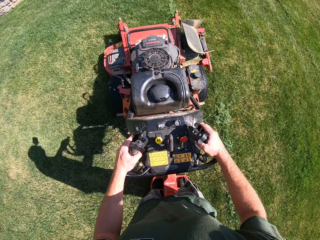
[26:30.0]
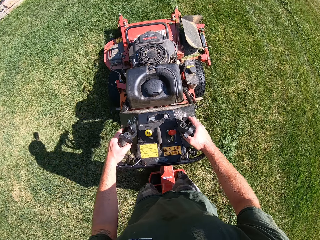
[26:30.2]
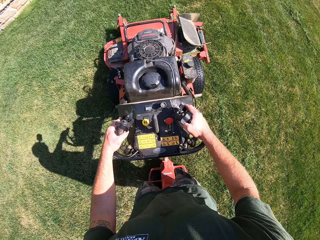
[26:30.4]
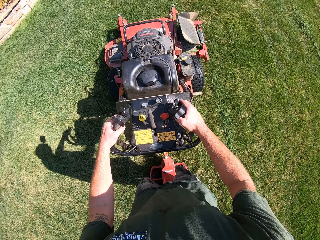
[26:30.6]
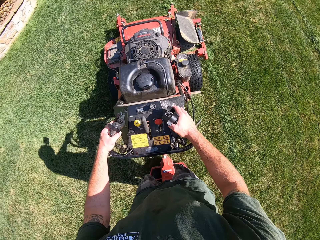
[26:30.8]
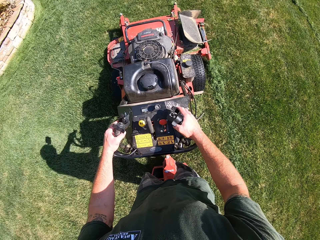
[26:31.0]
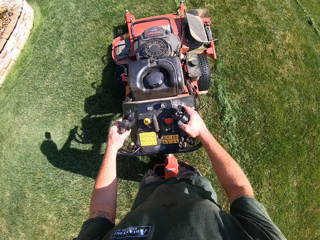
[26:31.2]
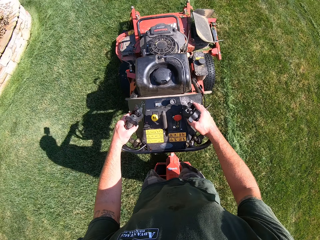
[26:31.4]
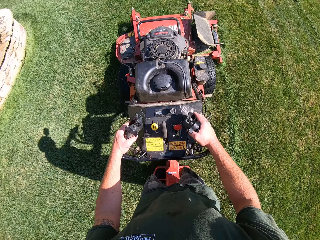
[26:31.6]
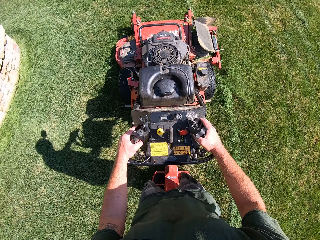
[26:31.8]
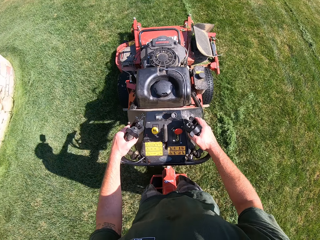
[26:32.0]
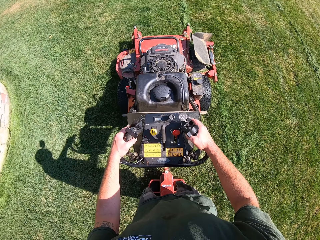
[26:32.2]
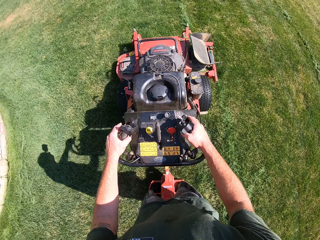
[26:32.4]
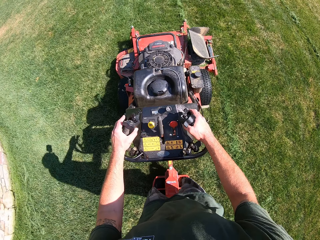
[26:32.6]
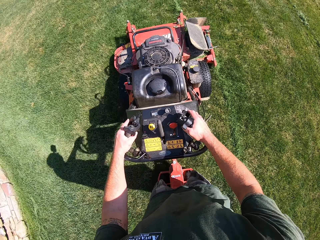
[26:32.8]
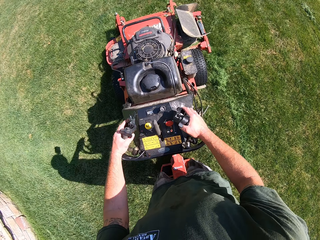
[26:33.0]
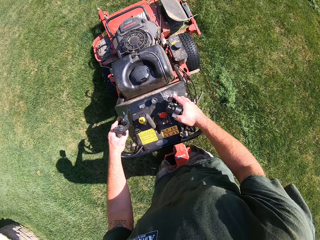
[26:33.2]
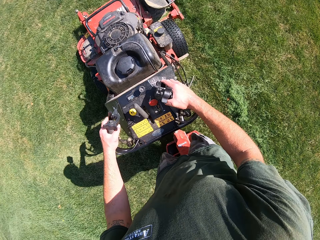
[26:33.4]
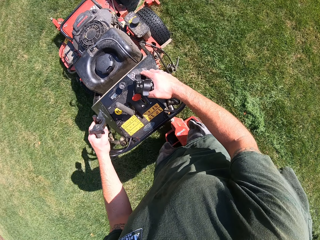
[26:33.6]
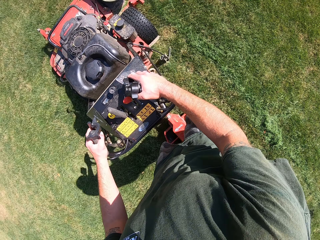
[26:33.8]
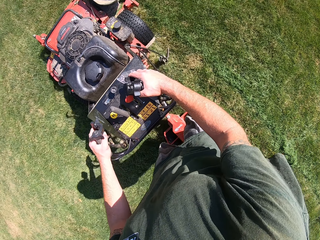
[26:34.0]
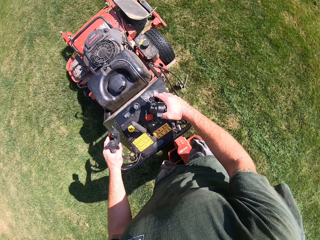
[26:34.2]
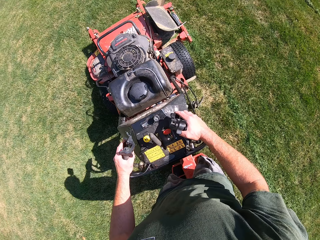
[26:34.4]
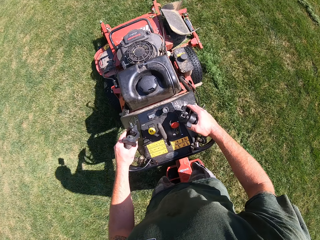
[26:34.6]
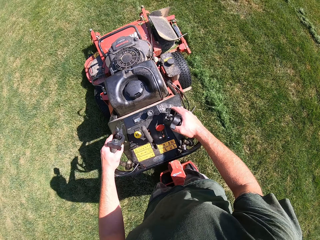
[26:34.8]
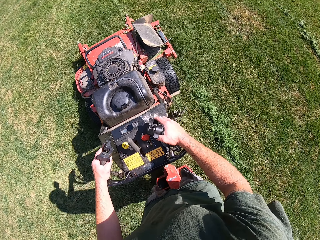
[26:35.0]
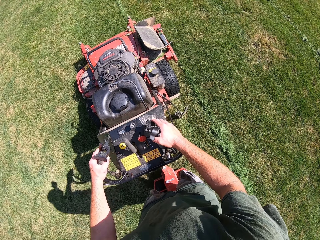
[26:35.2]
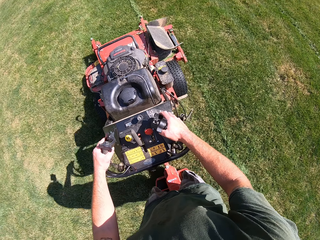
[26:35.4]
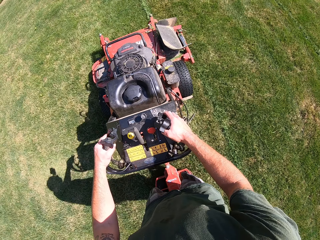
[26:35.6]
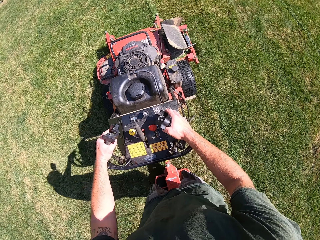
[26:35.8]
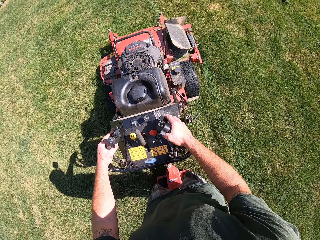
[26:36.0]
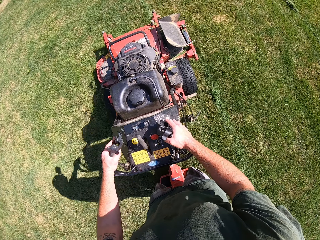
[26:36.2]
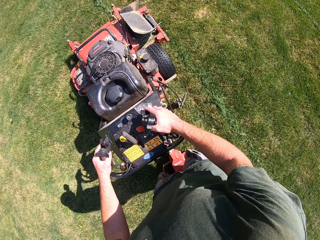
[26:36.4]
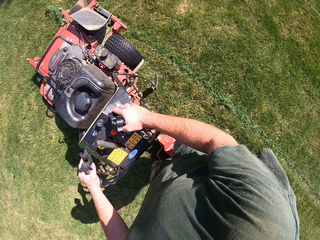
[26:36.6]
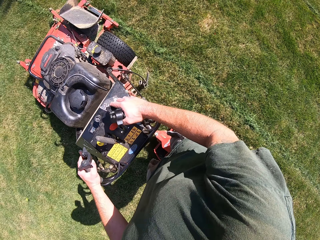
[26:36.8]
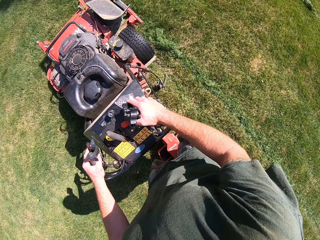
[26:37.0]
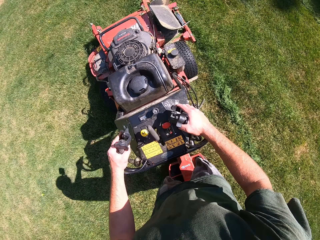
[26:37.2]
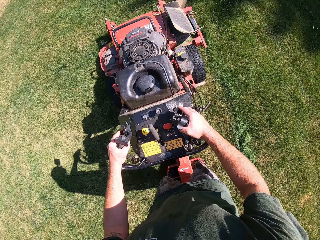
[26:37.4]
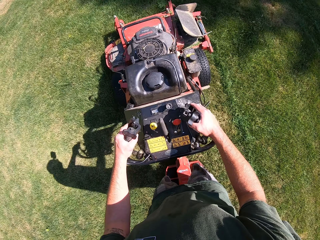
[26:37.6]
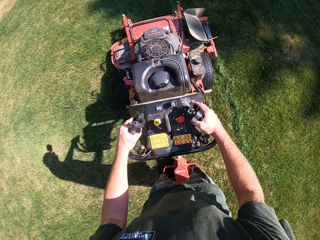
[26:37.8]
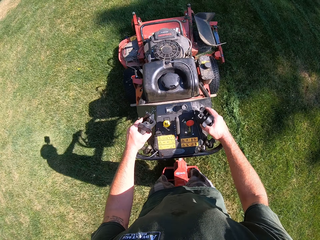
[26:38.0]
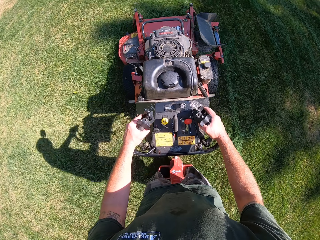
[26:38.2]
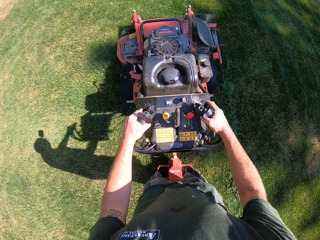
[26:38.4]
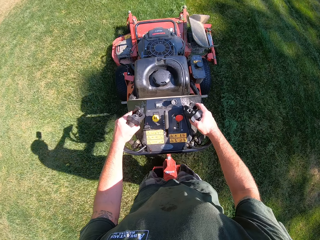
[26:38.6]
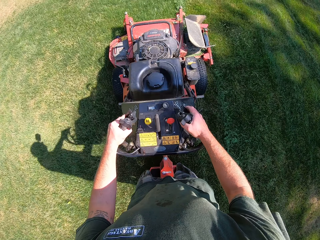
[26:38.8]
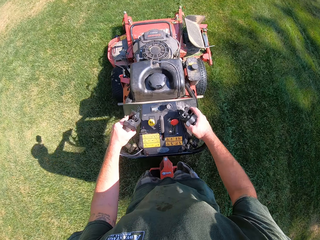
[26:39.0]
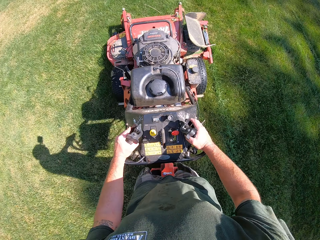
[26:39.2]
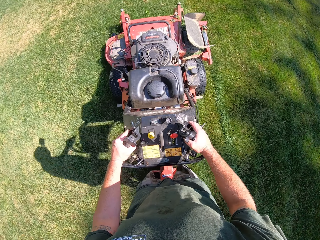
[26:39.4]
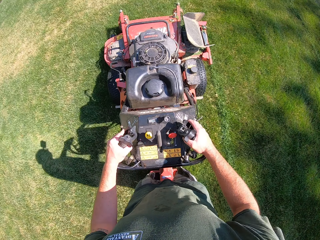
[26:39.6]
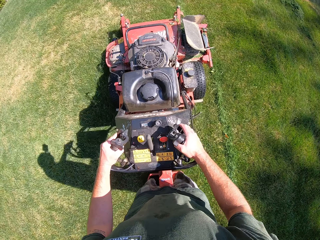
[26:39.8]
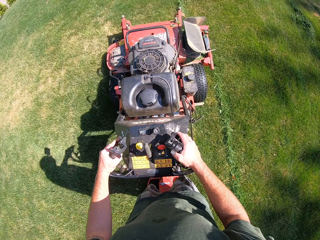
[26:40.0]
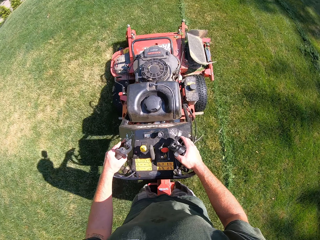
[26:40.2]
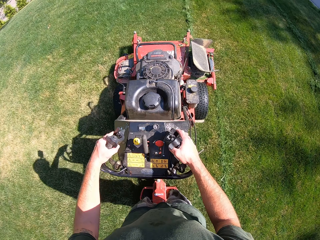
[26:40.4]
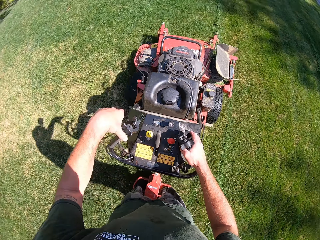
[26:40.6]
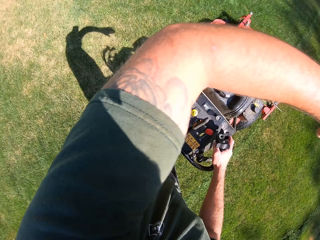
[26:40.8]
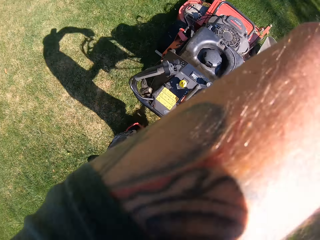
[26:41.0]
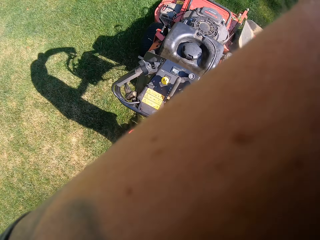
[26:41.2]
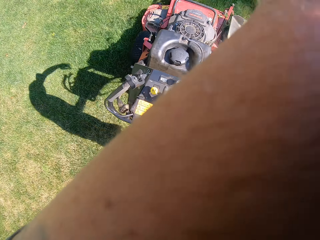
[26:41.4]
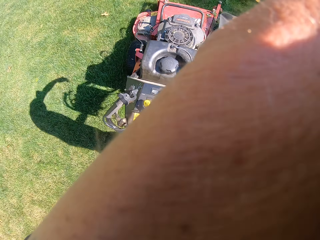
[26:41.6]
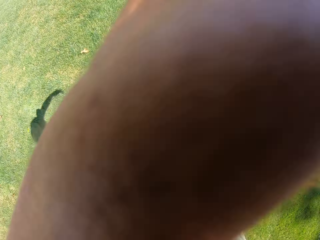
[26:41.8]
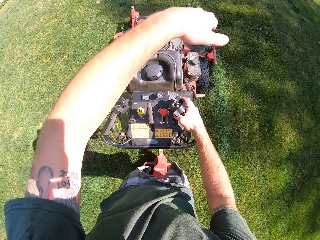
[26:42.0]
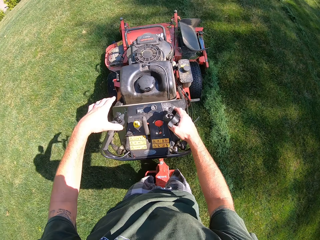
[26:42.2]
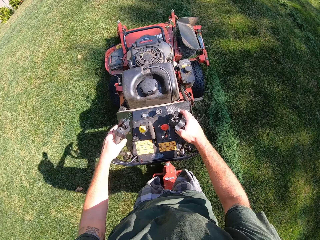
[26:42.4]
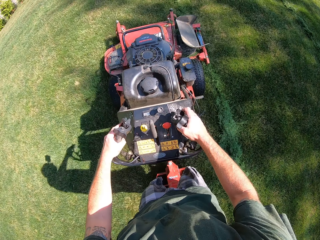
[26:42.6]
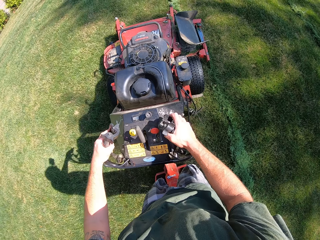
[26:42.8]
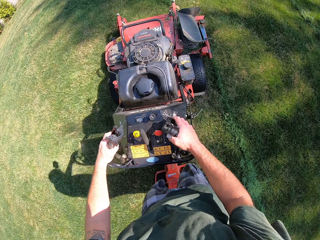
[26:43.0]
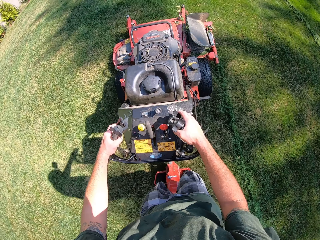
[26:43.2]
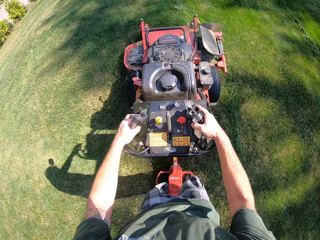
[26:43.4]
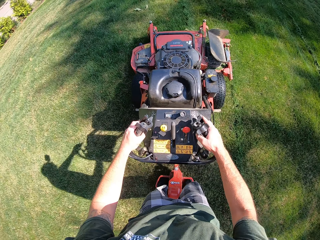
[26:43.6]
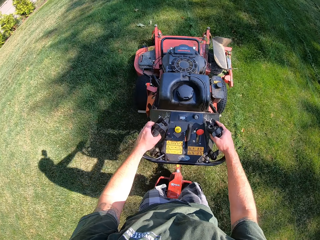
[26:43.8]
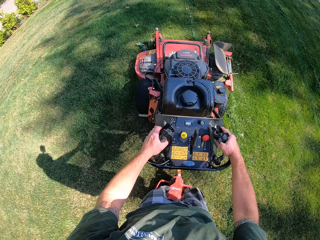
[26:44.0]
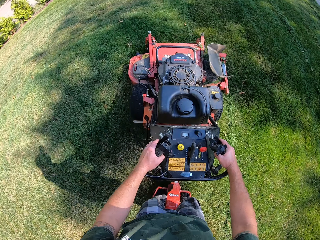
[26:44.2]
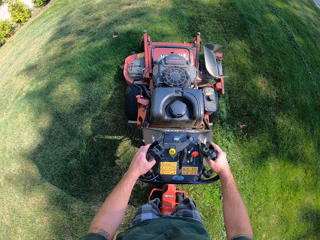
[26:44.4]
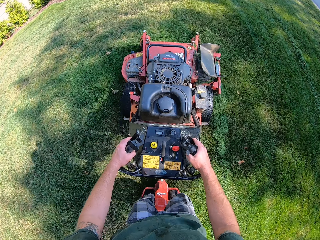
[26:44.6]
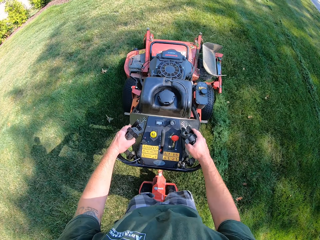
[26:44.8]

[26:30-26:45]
The camera wearer raises his left hand towards his face. He cleans his face with his left arm. He lowers his left hand on the steering handle of the lawn mower.

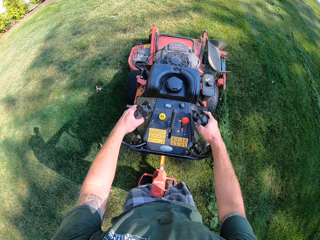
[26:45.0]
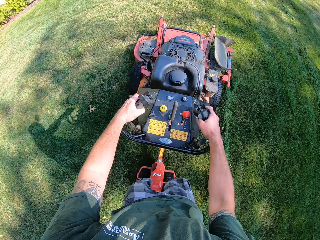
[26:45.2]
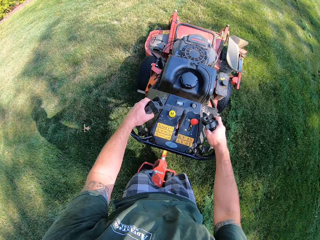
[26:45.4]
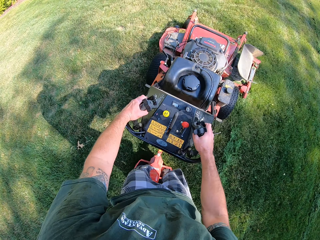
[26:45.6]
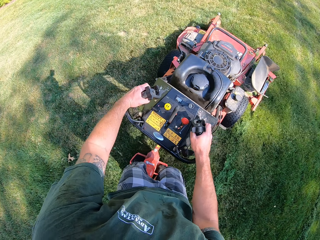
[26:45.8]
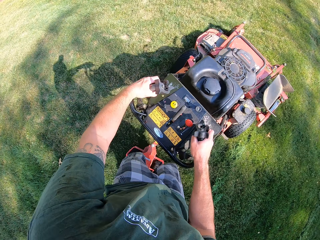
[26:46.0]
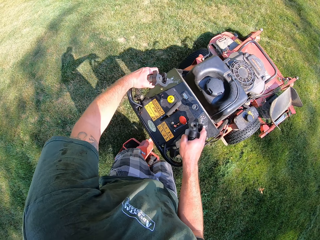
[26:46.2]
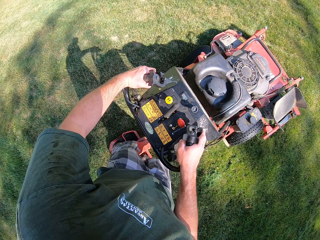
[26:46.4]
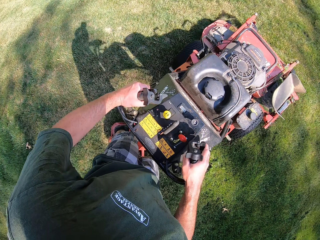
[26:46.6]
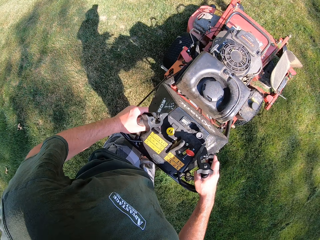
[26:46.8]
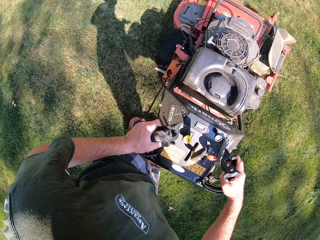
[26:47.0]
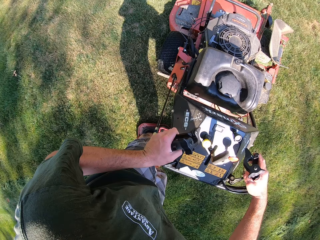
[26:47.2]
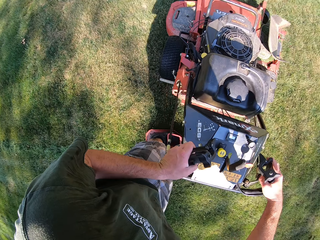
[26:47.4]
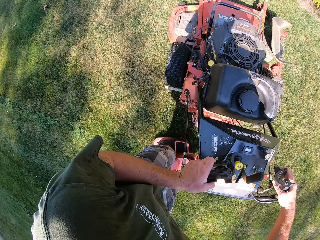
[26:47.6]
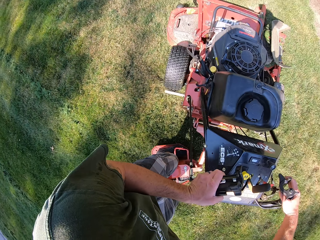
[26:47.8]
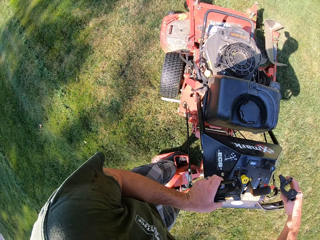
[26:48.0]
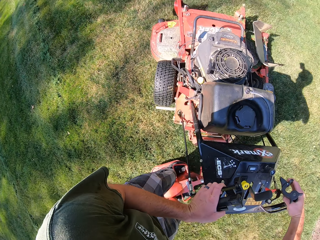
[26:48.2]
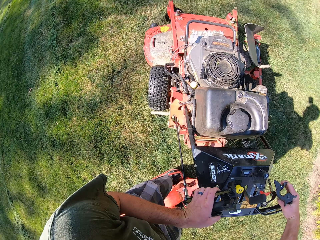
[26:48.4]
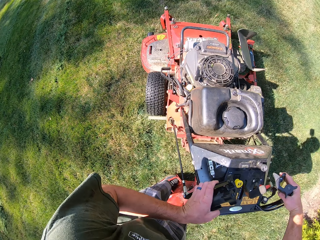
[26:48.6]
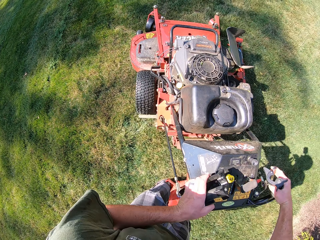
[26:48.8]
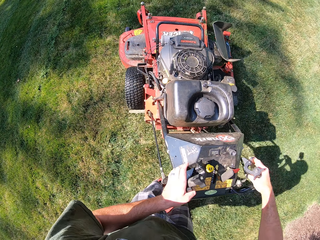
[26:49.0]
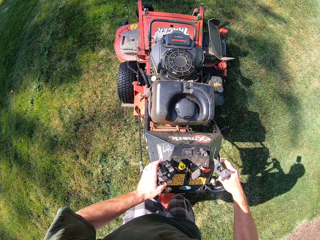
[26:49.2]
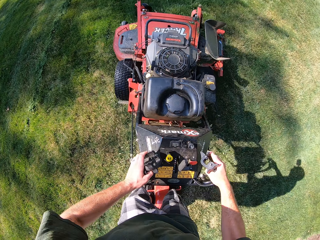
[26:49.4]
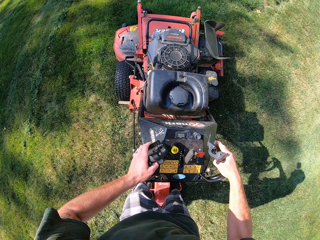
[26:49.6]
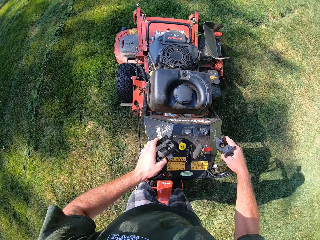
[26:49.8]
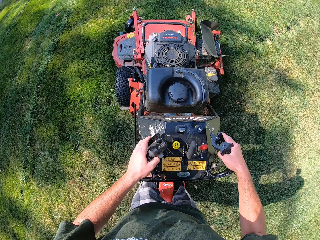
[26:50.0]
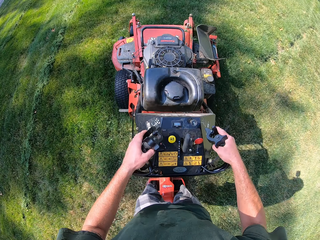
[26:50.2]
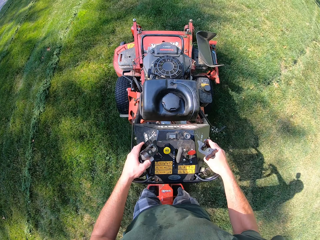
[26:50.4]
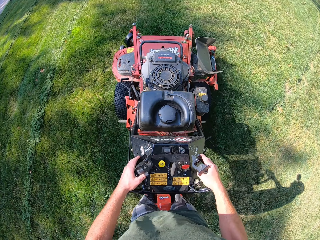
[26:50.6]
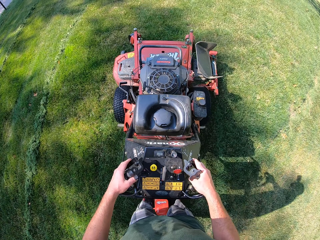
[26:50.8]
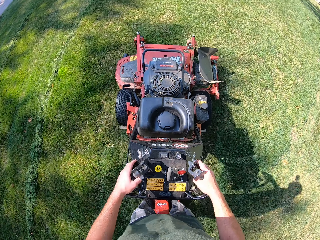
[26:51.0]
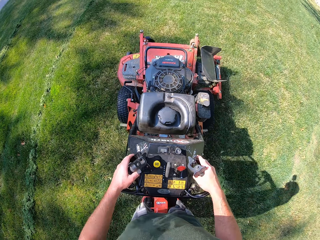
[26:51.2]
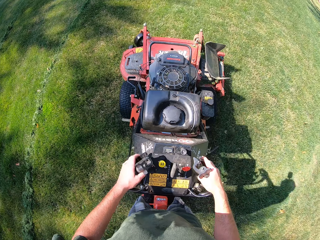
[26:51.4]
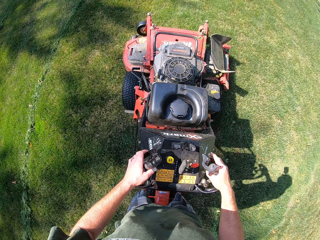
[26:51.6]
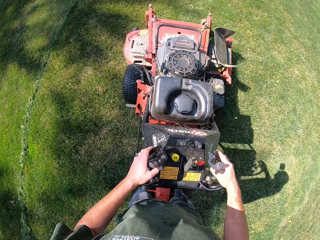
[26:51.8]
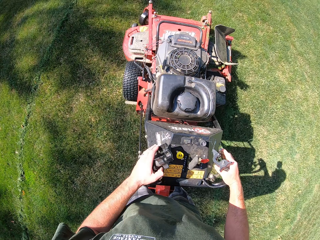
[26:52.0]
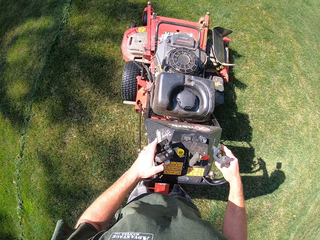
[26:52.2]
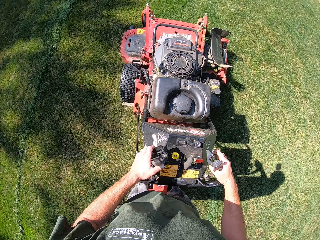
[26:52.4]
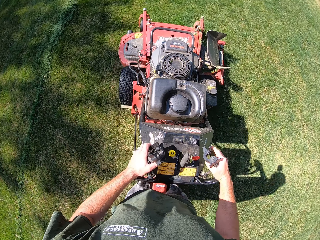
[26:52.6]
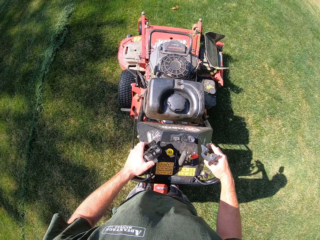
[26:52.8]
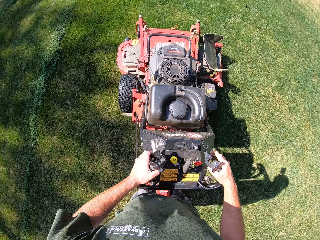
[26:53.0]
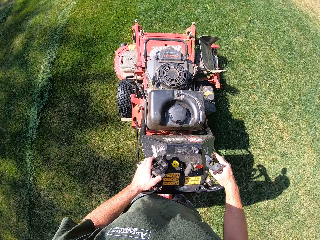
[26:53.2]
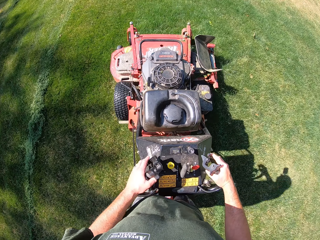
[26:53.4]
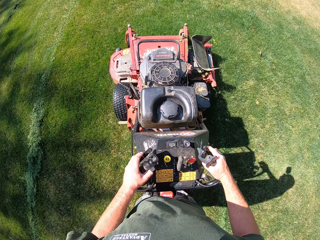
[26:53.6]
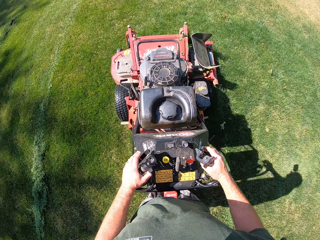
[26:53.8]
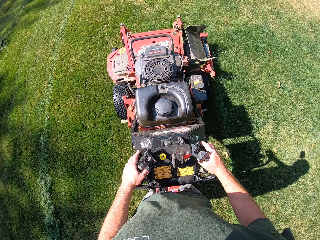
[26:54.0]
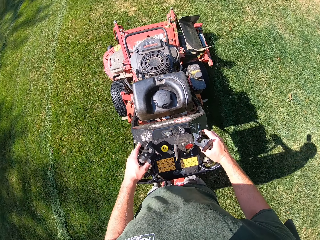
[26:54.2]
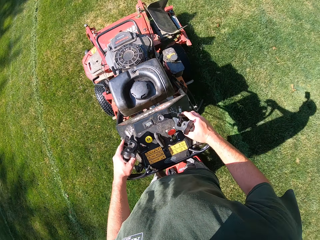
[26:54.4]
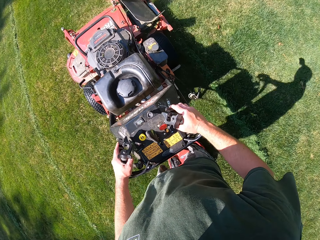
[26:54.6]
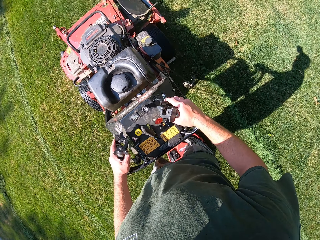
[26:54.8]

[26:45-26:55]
The camera wearer turns the lawn mower in an anticlockwise direction on the lawn. They cut grass with the lawn mower.
